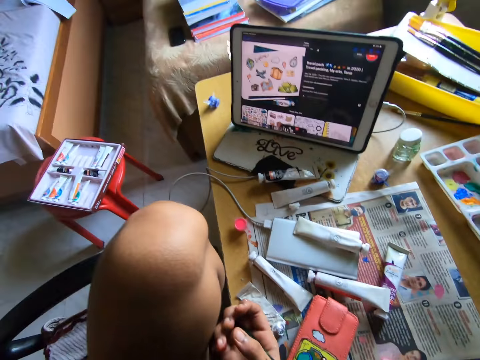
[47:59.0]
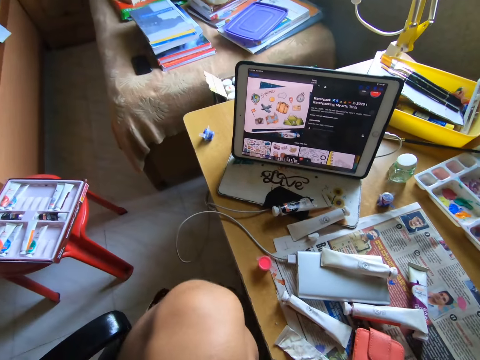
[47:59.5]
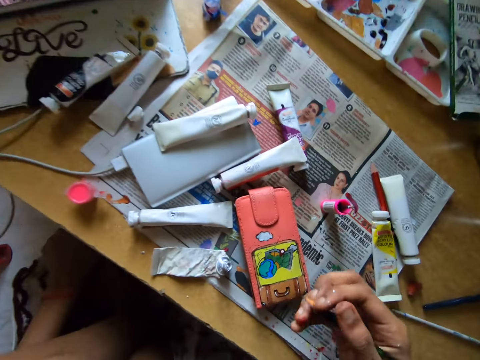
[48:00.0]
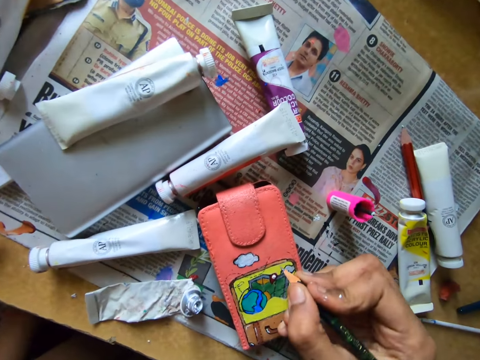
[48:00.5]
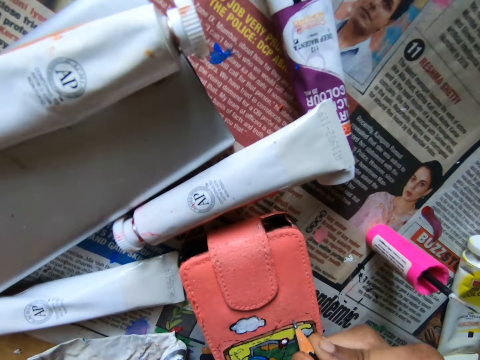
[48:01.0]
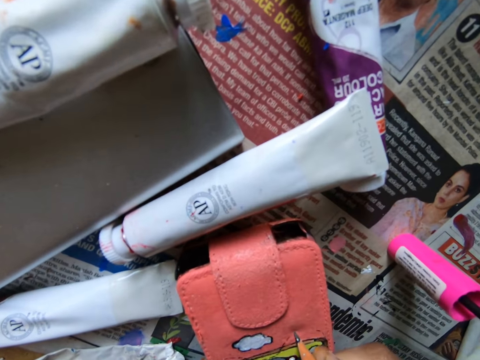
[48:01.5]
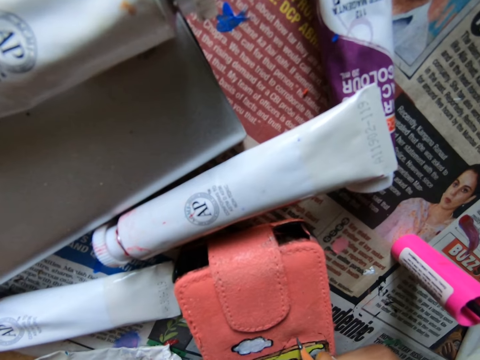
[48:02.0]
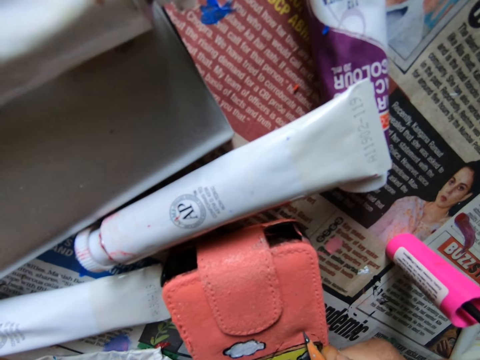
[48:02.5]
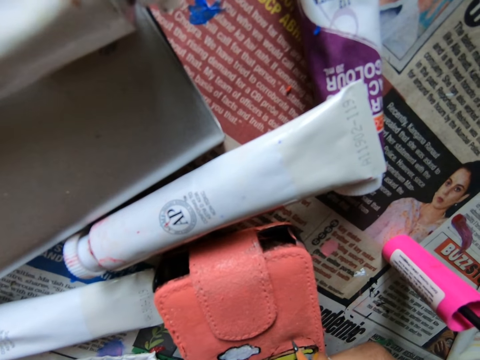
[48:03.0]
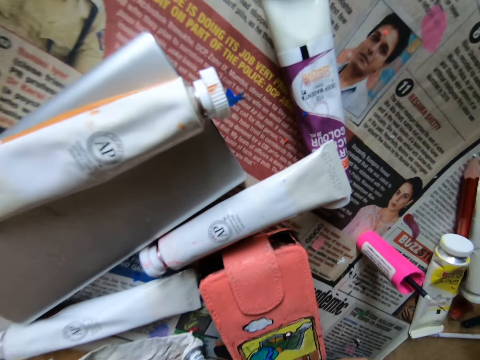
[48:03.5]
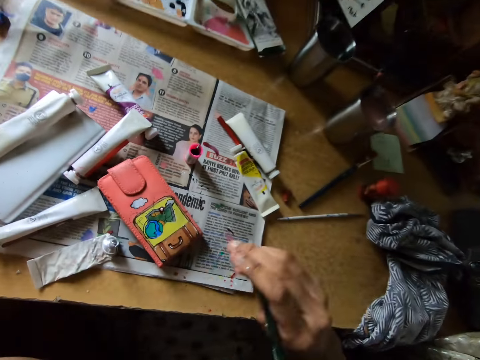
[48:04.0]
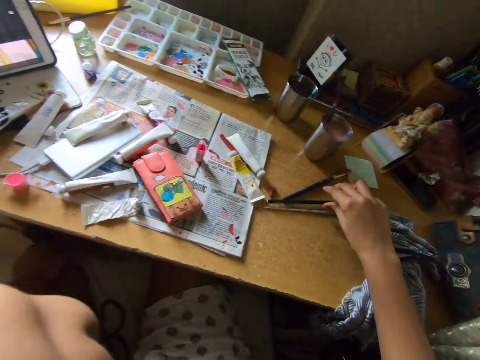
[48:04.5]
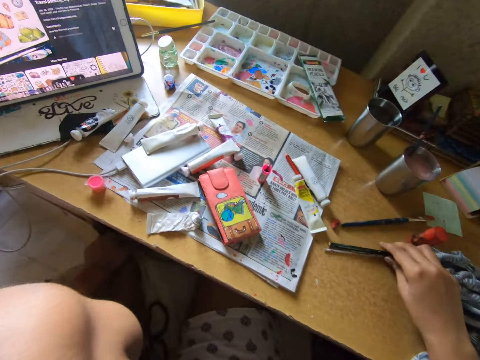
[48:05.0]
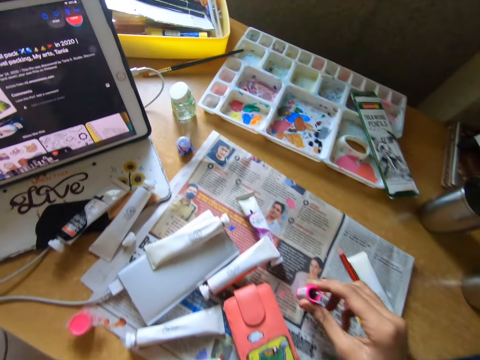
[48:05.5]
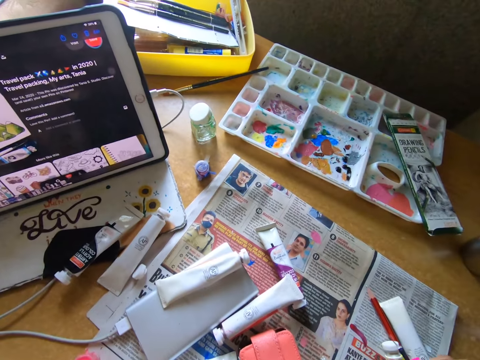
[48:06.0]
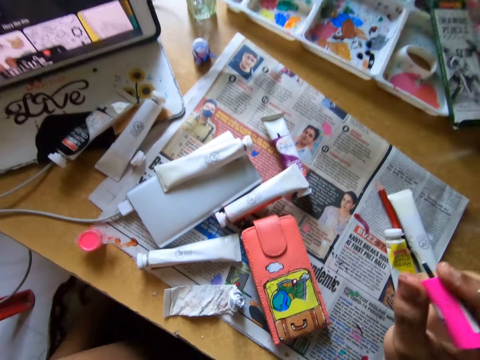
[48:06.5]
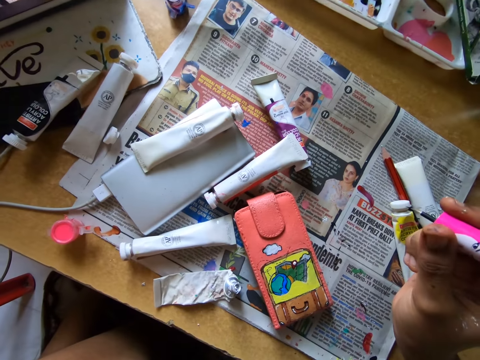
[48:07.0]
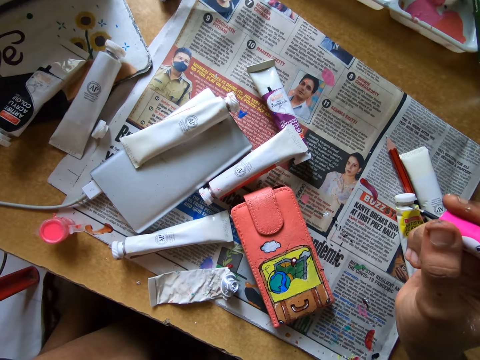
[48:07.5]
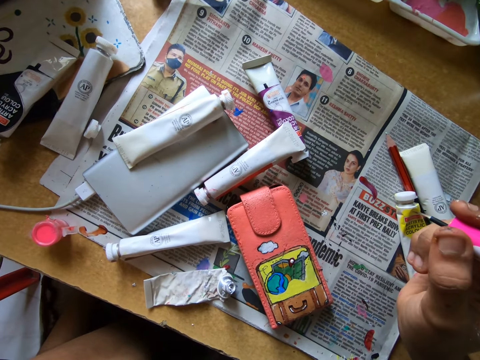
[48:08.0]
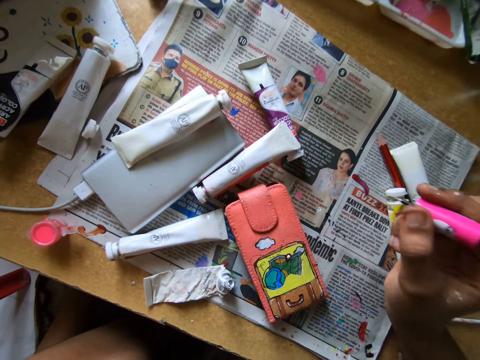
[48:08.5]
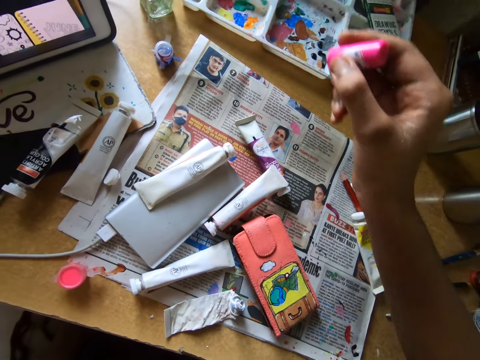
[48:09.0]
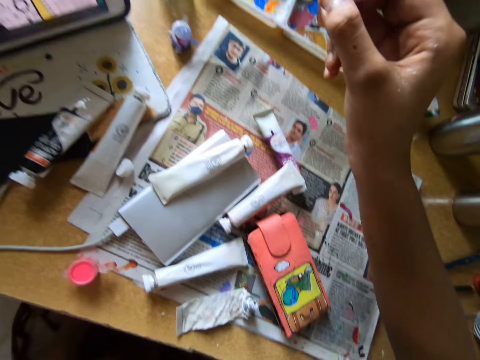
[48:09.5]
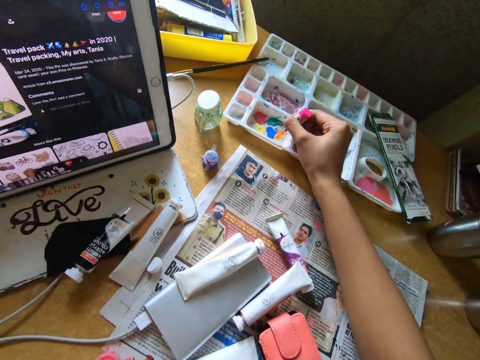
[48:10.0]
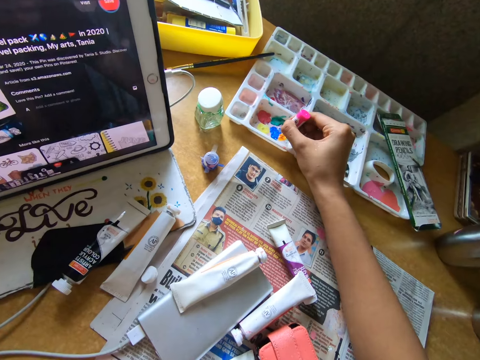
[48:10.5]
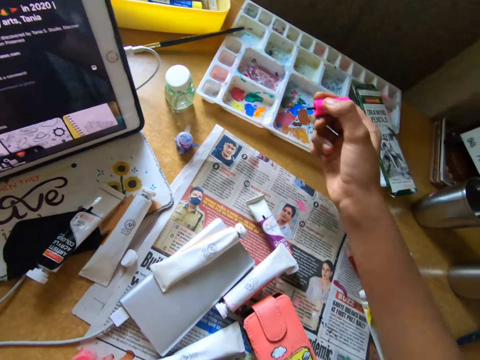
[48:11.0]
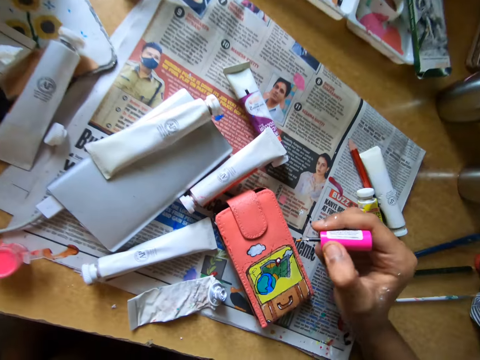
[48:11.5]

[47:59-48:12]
The camera wearer looks at the tablet on the table. They draw on the pouch or wallet with a yellow pencil. They drop a black pencil on the table. They pick the pink color paint brush from the table. They look at the wallet. They dip the pink color paint brush into the paint tray on the table.

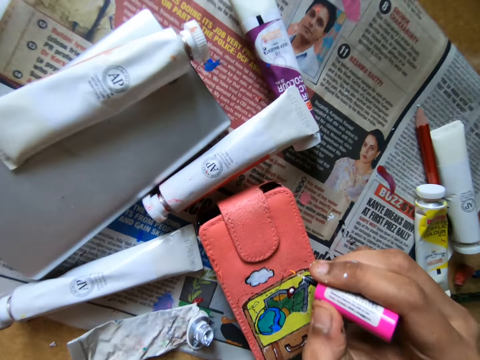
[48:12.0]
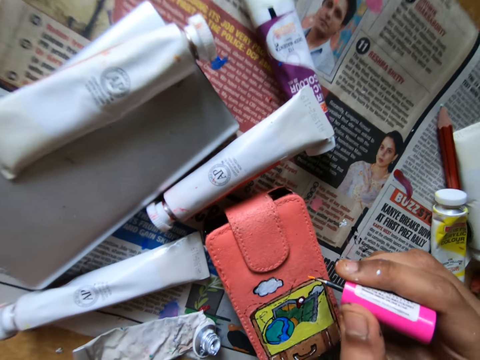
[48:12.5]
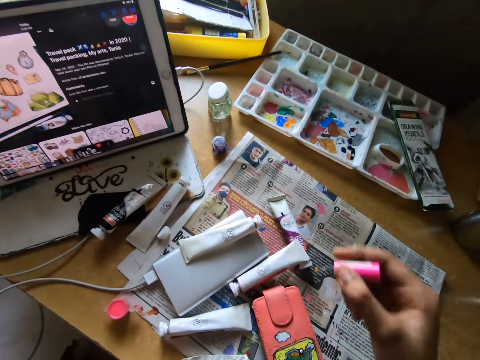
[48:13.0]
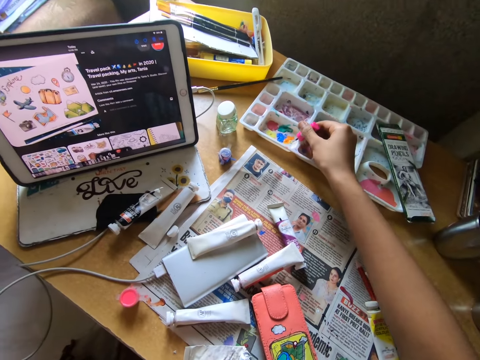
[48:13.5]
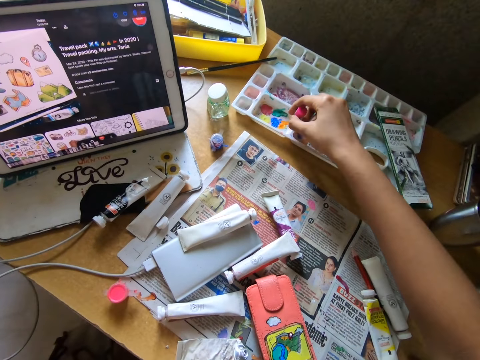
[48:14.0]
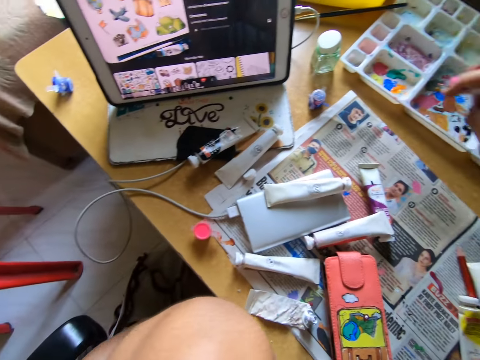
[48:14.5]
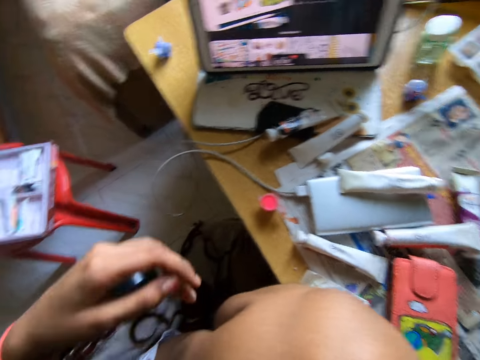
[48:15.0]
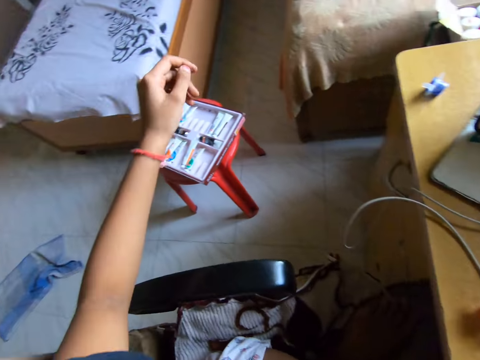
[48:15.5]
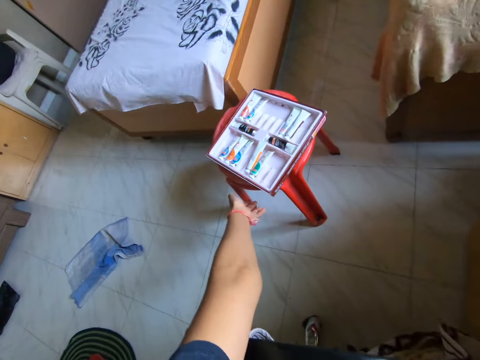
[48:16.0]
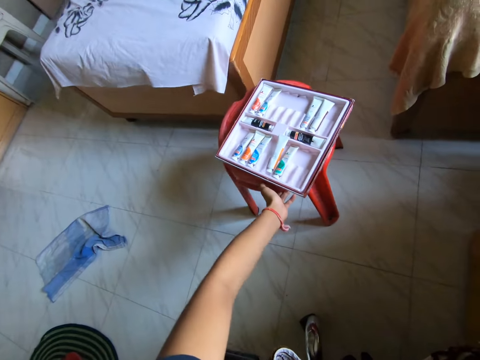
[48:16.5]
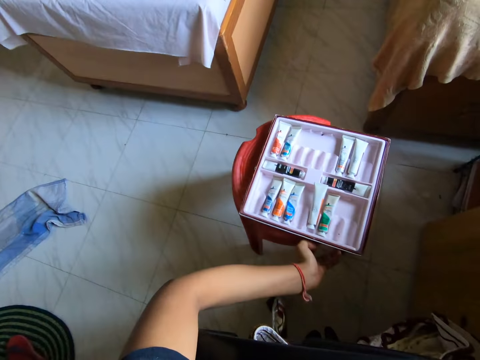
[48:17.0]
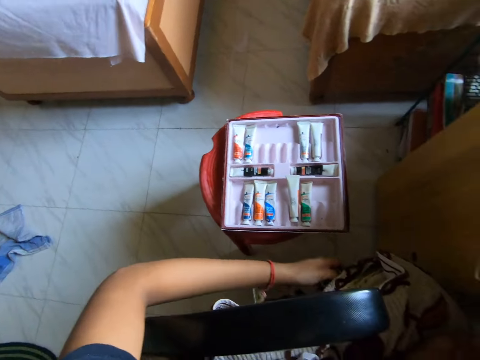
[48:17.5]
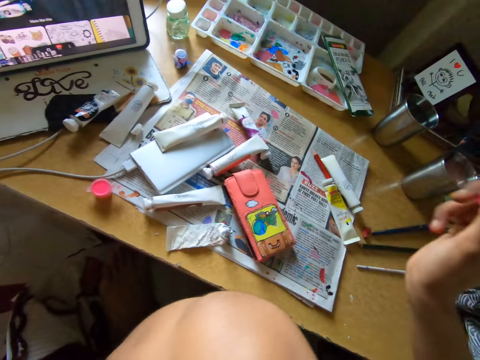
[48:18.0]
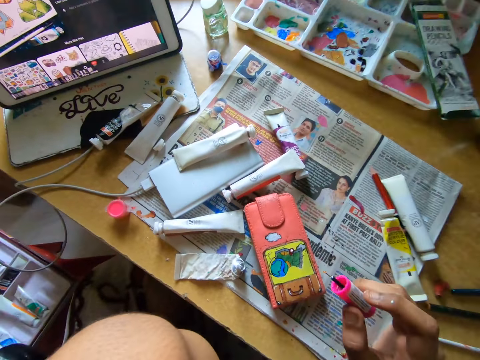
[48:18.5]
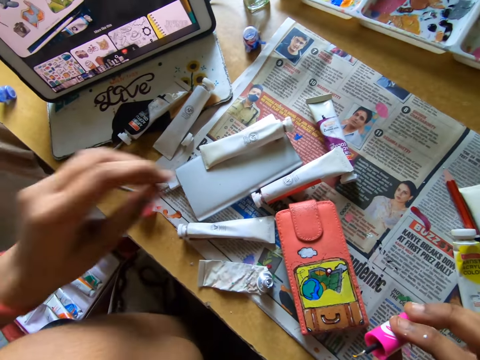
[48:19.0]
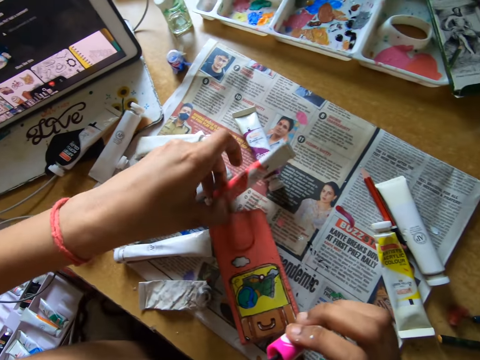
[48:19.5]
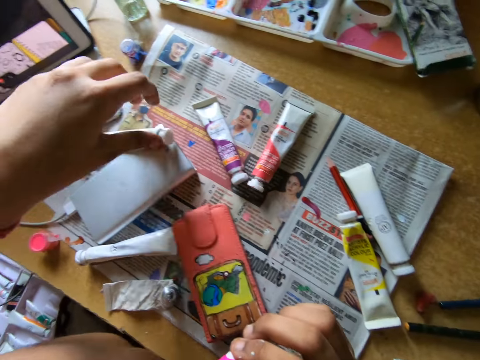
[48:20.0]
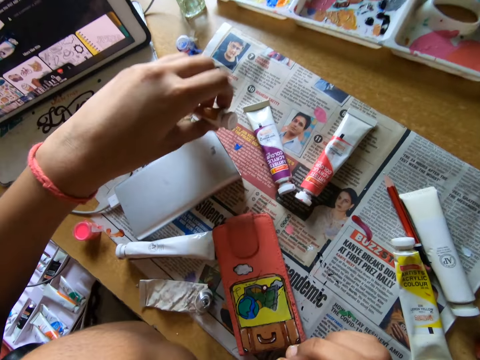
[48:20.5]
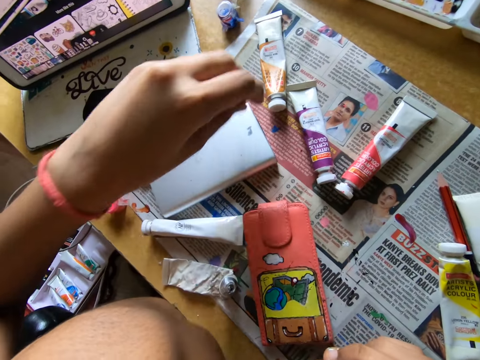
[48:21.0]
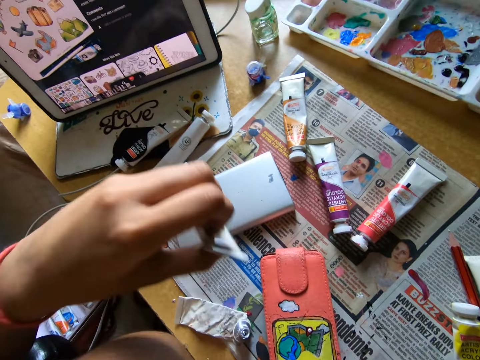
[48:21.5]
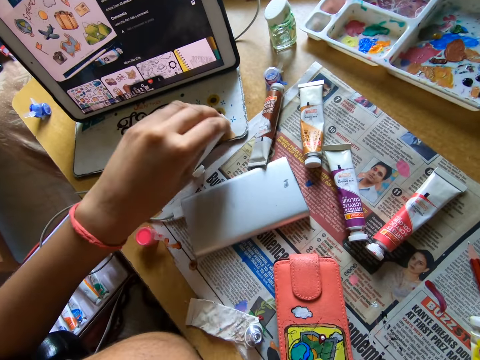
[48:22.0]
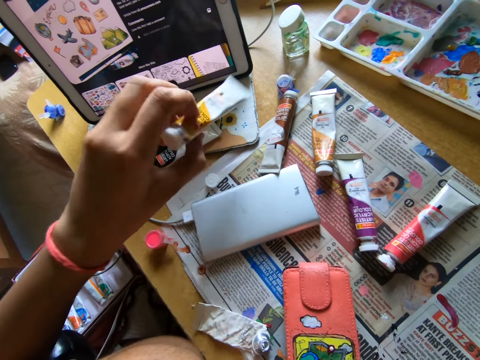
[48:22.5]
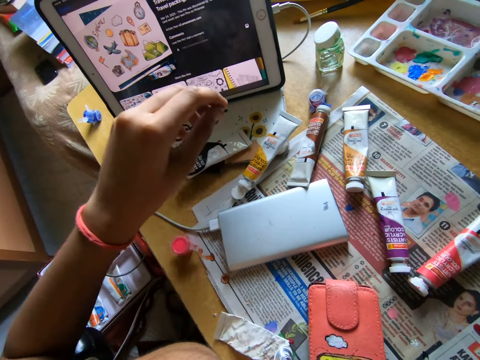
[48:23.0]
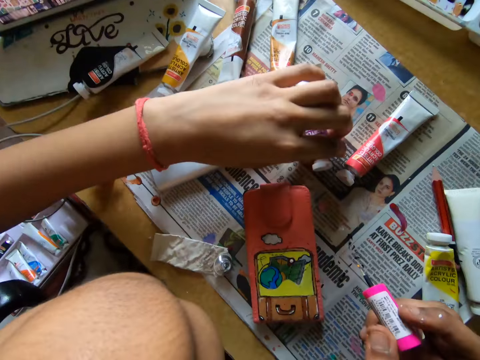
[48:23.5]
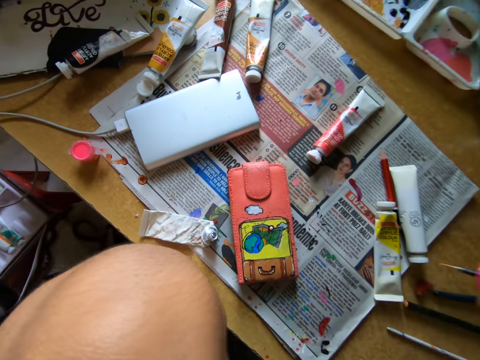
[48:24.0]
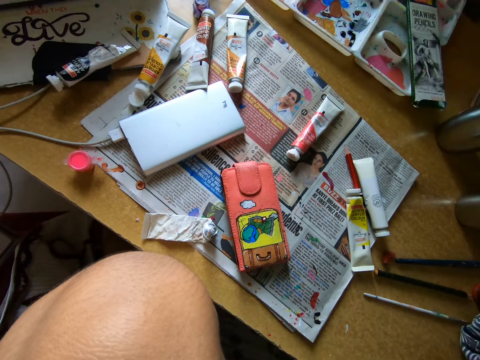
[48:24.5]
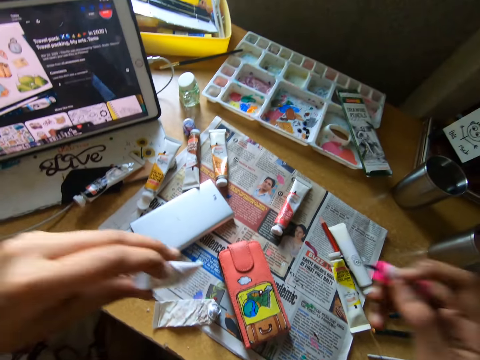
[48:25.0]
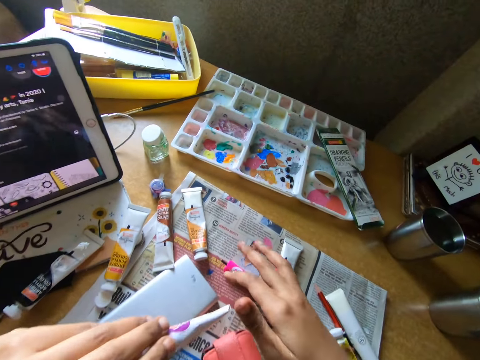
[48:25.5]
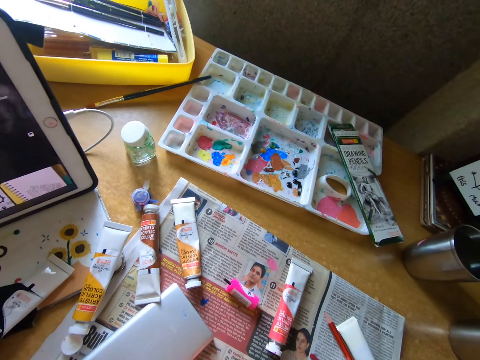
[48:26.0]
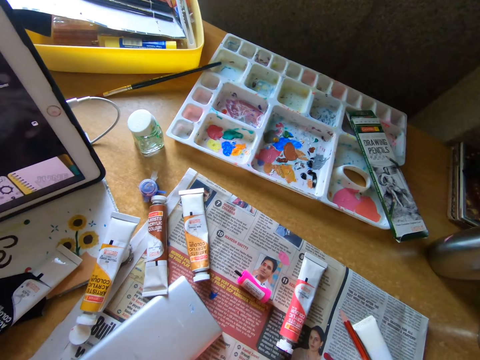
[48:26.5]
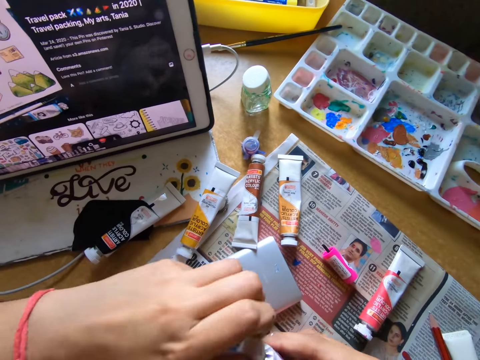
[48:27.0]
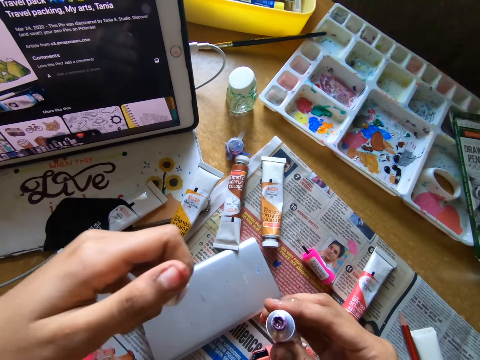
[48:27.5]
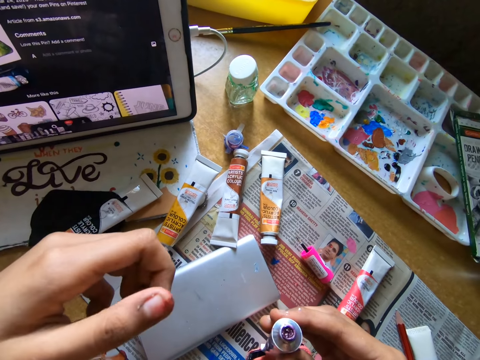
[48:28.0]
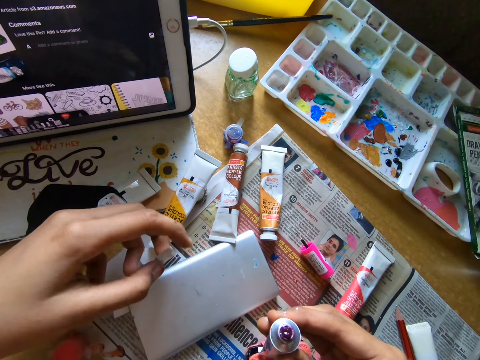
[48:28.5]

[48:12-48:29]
The camera wearer draws on the pouch or wallet with the pink color paint brush or paint marker. They dip the pink color paint brush into the paint tray on the table. They rub the paint marker on the paint tray. They look around. They pull a stool with a paint tray on it closer to themselves. They pick up a white tube from the table. They move a paint can on the table. They drop the white tube on the table. They pick up a second tube from the table. They drop the second tube on the table. They pick up a third tube from the table. They drop the third tube on the table. They pick up a fourth tube from the table. They drop the fourth tube on the table. They pick up a fifth tube or paint can from the table. They drop the pink color paint brush on top of a newspaper on the table. They open the fifth tube.
